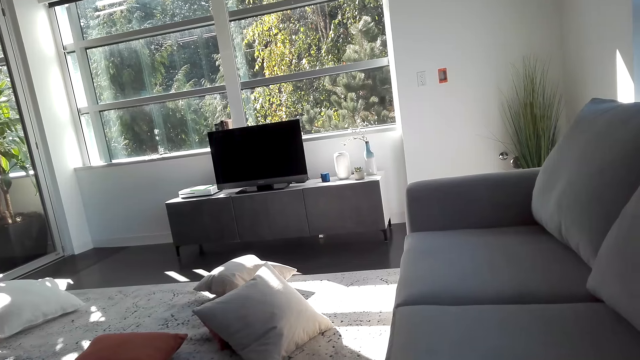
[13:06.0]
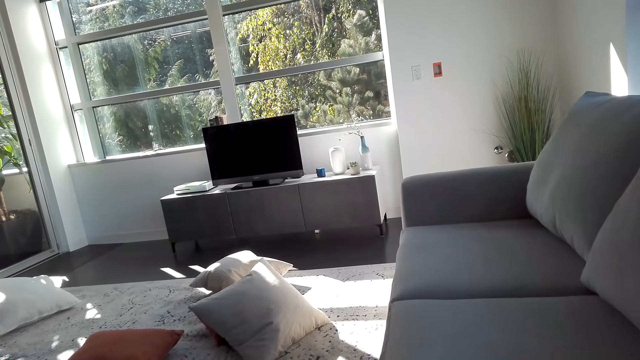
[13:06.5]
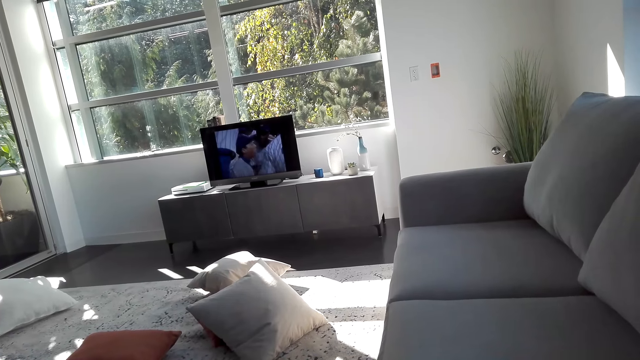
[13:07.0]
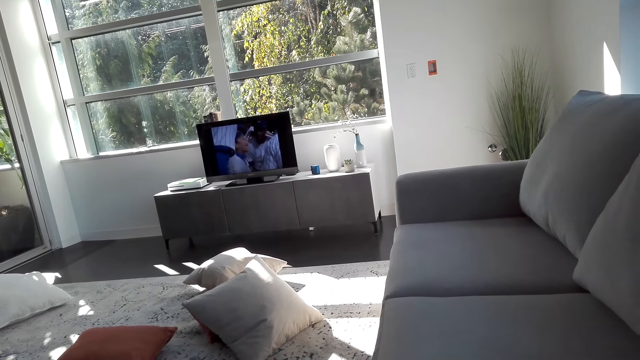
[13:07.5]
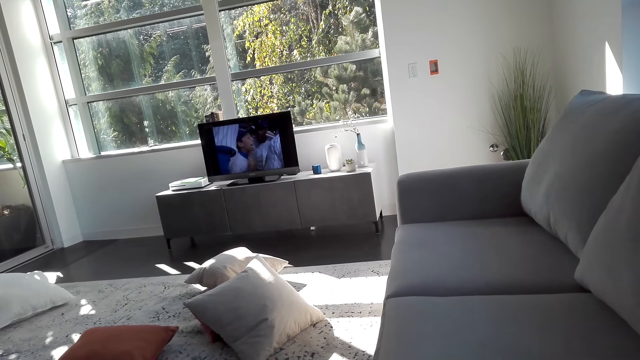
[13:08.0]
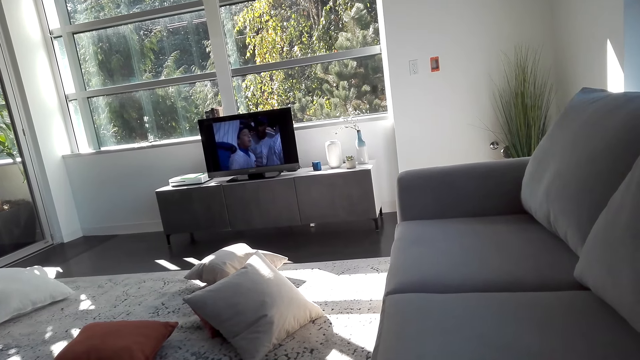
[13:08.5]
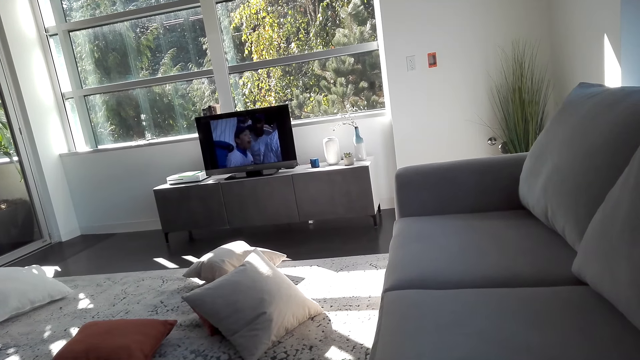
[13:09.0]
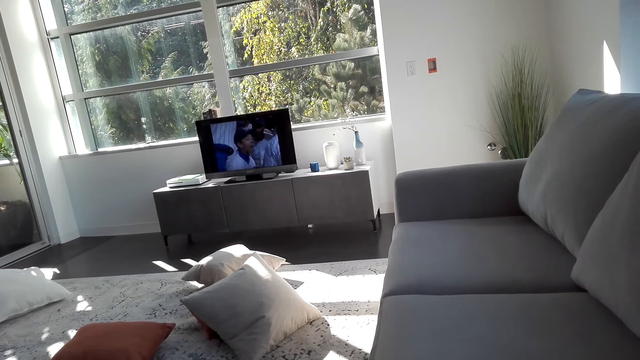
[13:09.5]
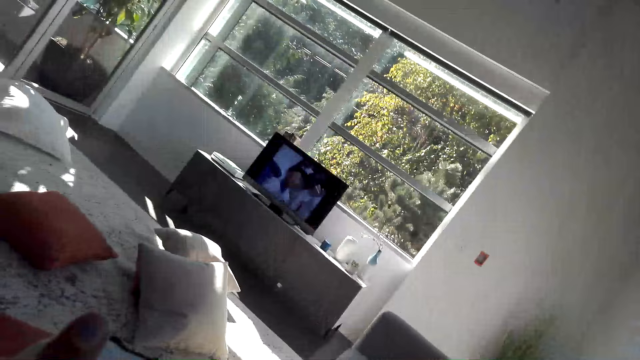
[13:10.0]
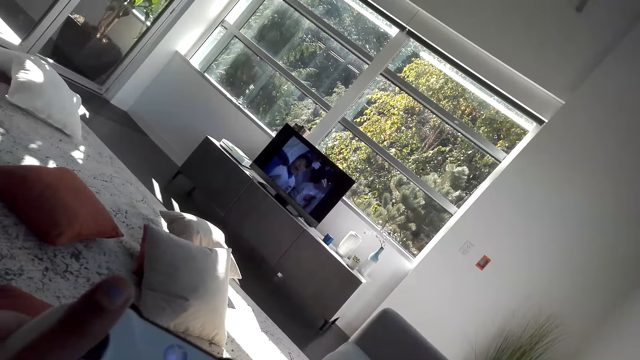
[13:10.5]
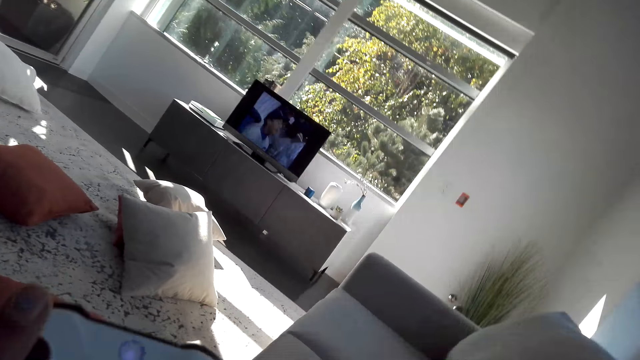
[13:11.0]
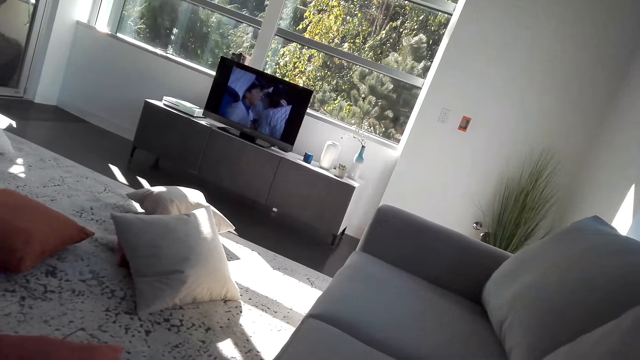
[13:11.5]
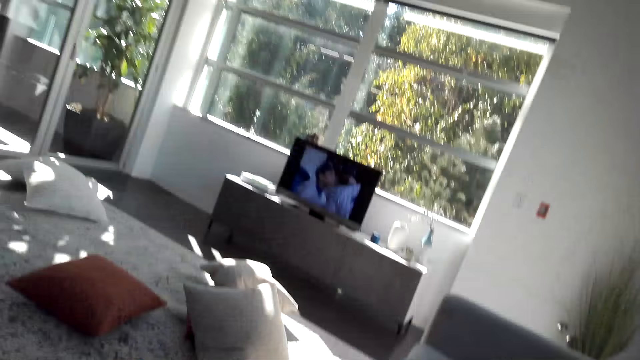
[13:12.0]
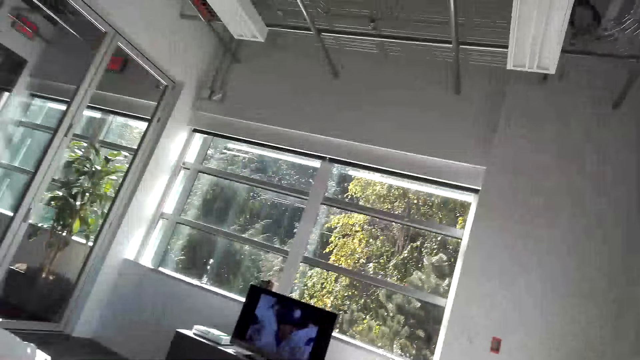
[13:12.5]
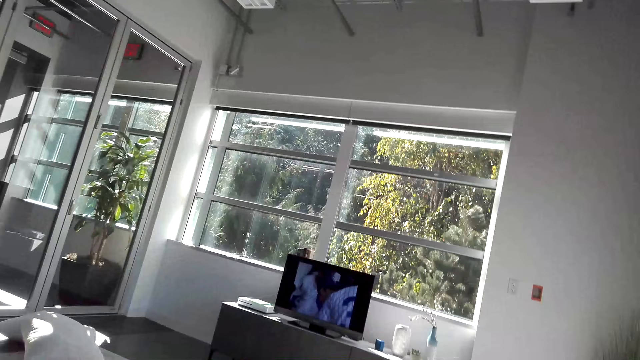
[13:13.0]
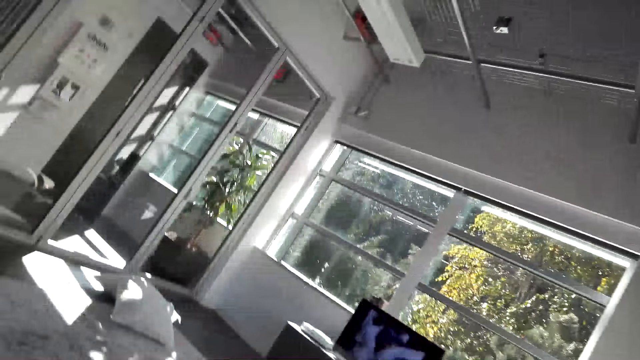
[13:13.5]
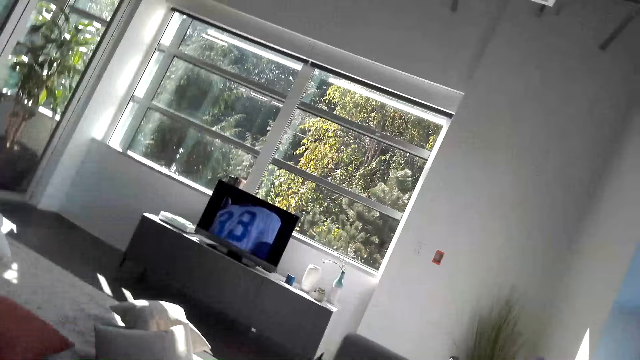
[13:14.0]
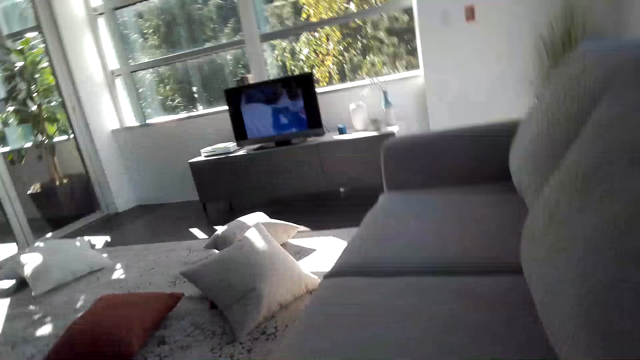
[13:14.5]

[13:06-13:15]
The camera wearer watches TV. They play the game using the playing pad.

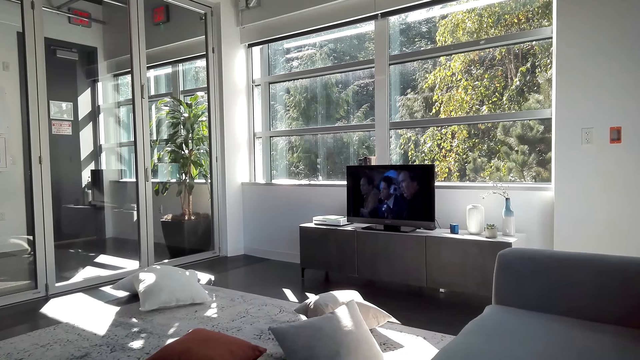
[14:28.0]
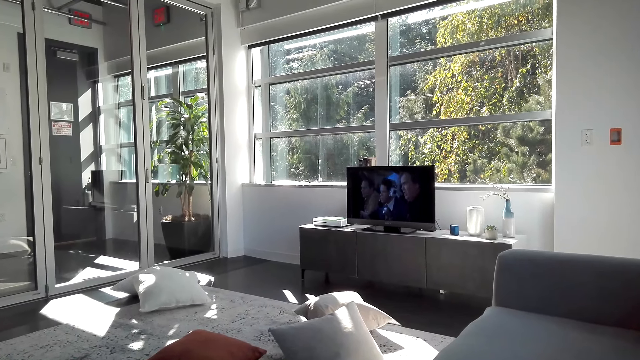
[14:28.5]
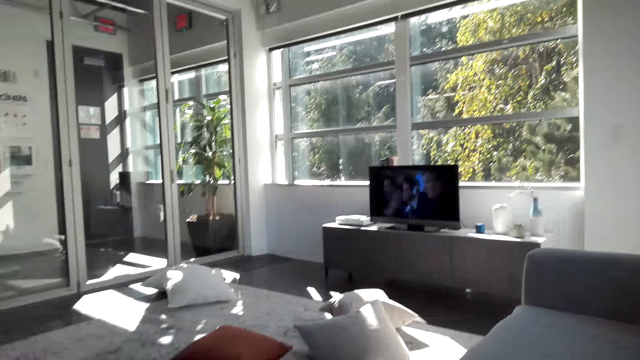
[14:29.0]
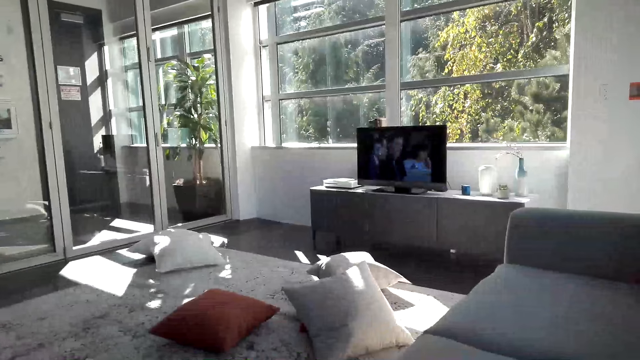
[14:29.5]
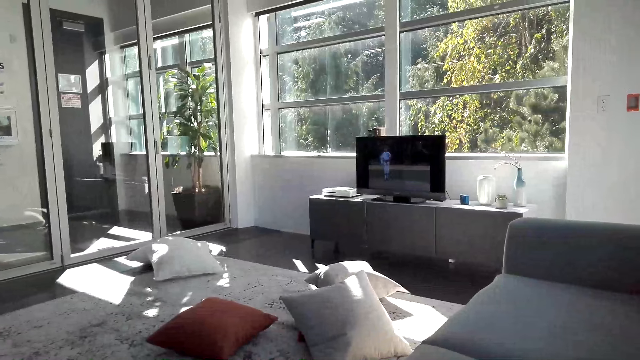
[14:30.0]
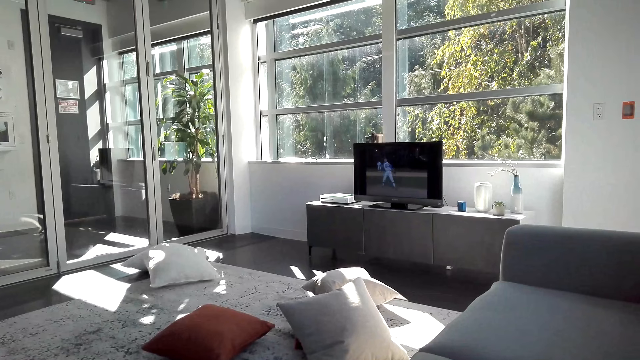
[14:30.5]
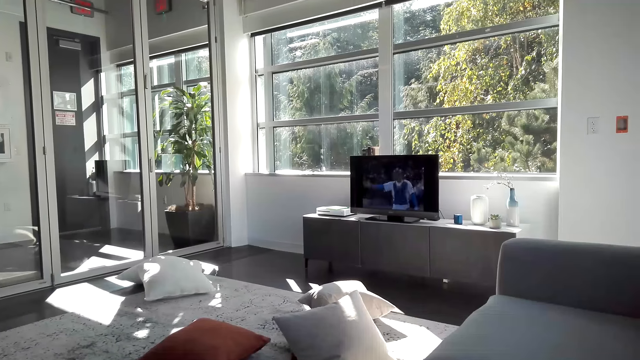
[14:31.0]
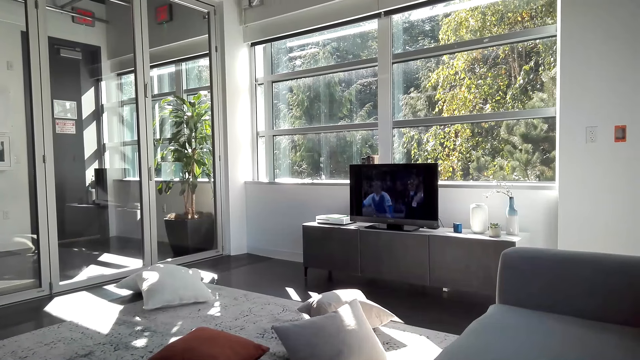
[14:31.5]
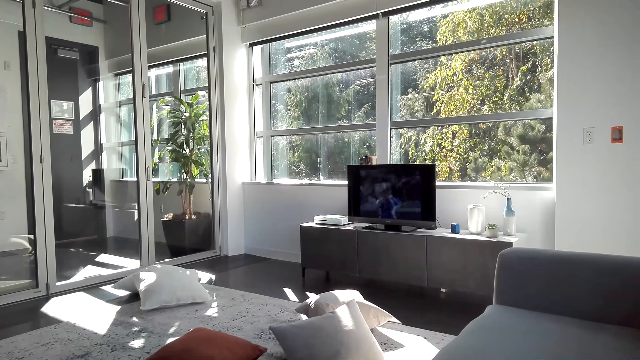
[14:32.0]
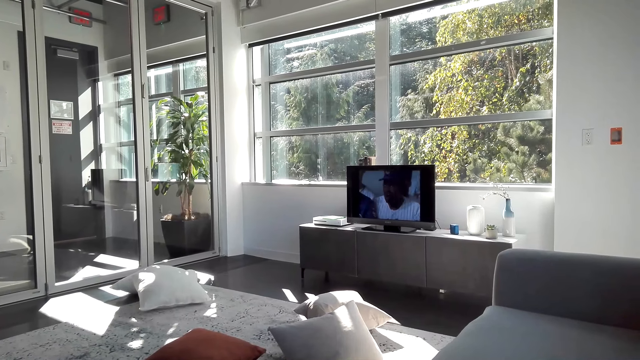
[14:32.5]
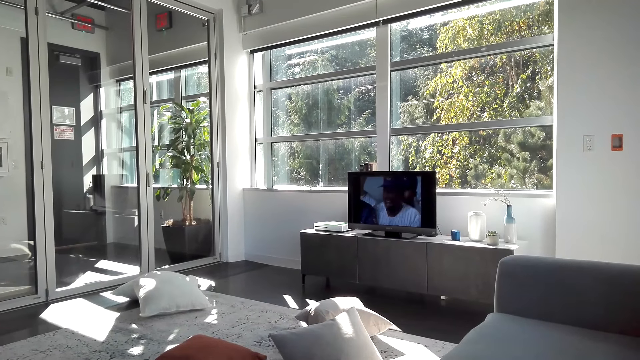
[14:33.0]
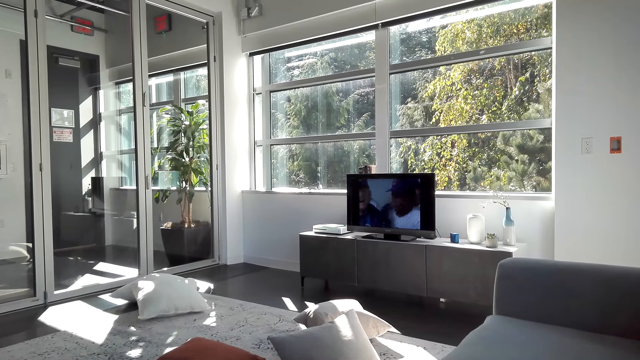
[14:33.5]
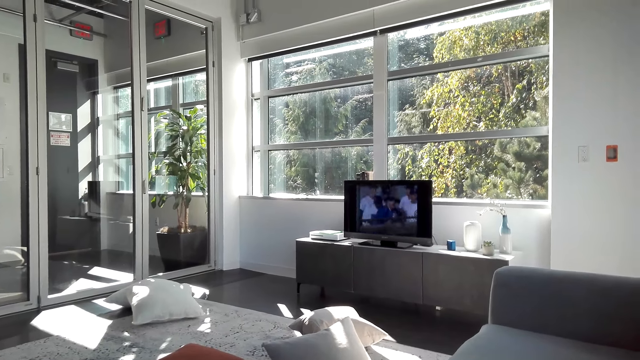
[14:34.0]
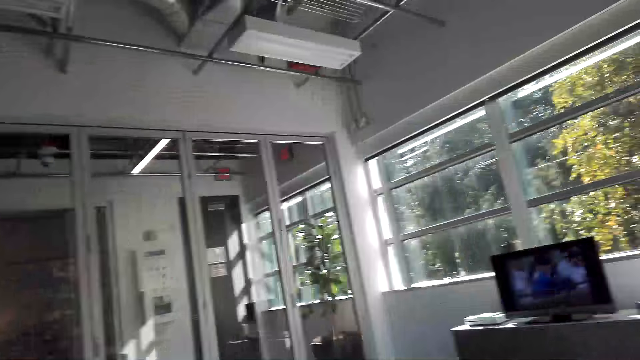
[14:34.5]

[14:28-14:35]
The camera wearer turns around the house.

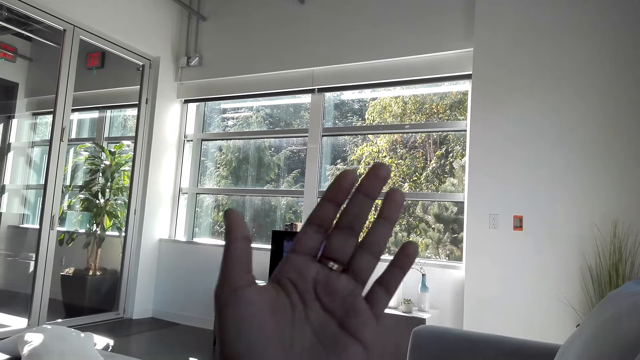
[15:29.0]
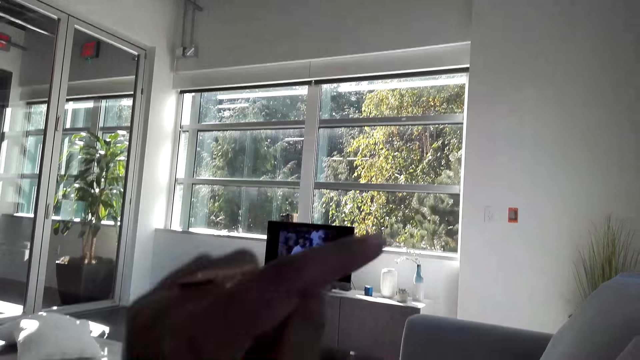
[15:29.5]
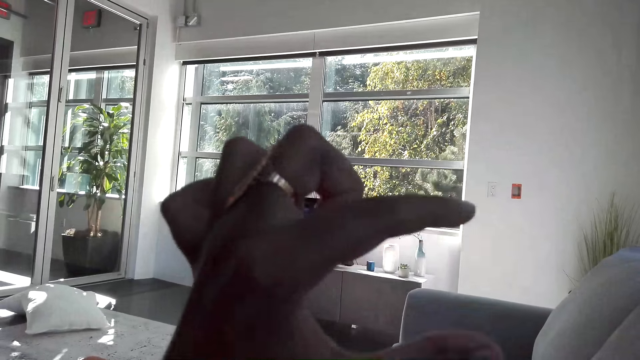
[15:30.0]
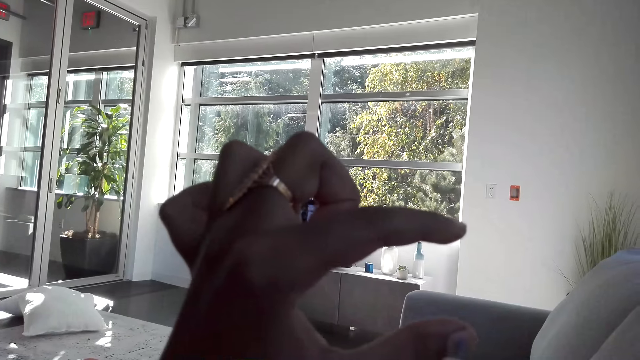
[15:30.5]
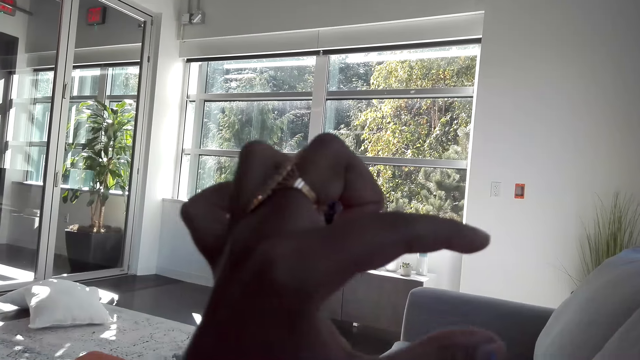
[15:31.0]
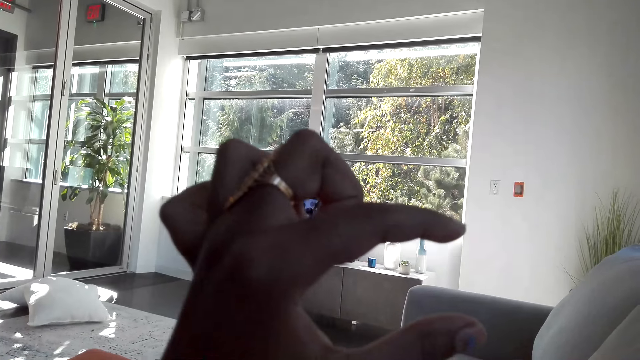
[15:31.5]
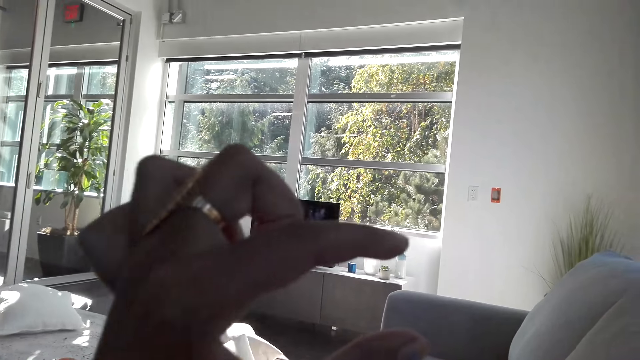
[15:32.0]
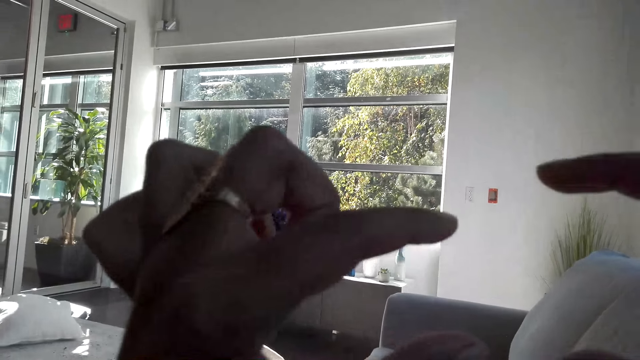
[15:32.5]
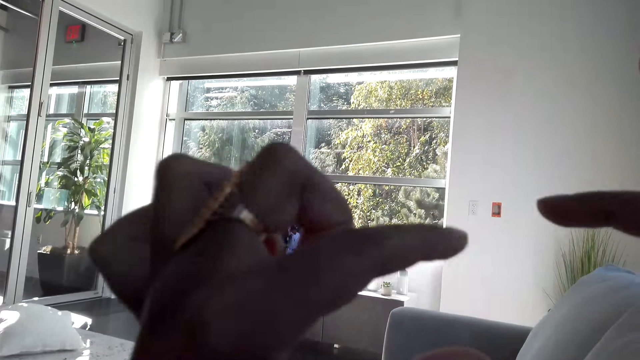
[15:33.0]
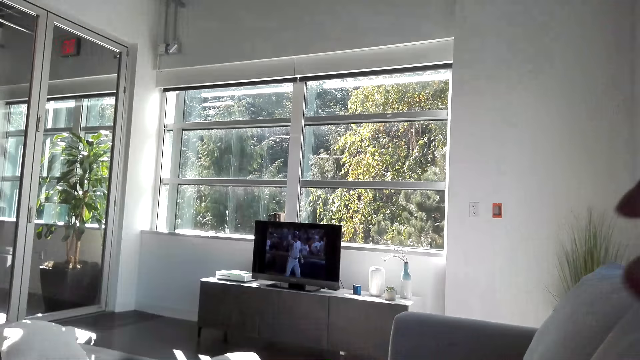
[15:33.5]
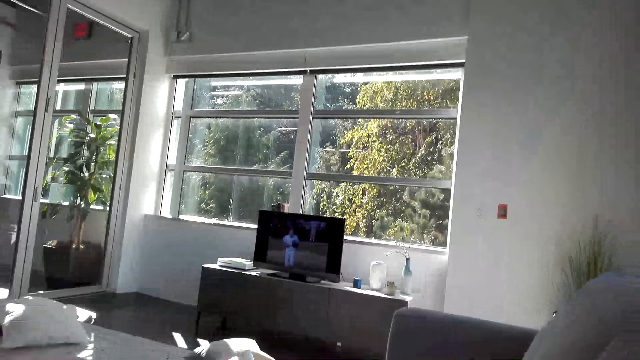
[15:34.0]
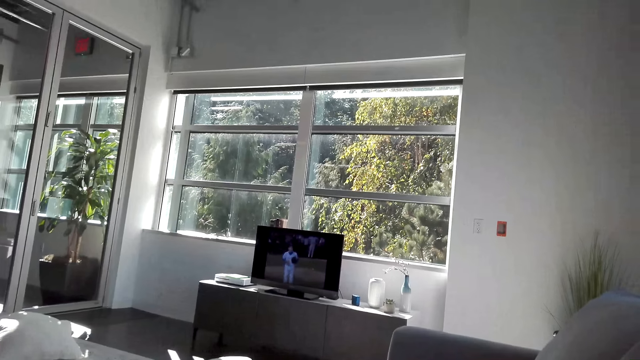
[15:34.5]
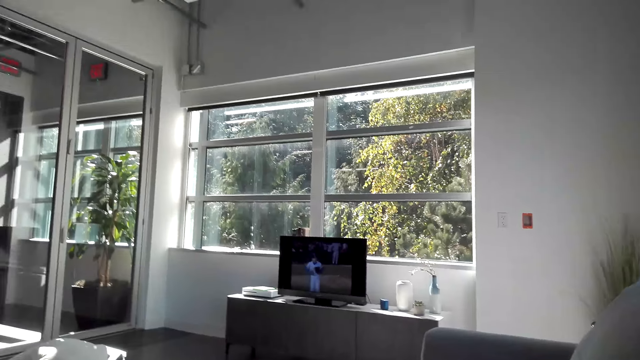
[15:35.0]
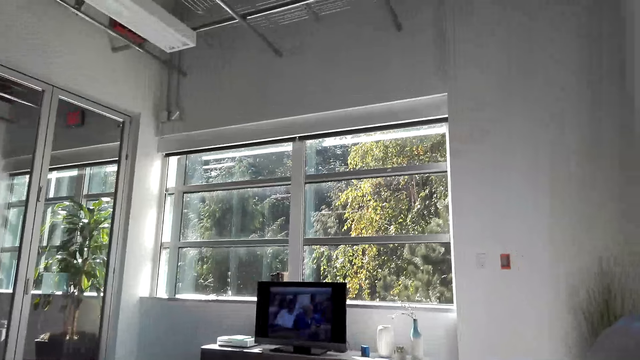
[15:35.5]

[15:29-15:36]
The camera wearer lifts up a hand.
